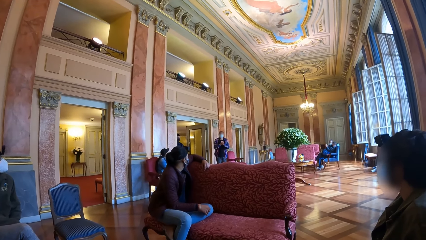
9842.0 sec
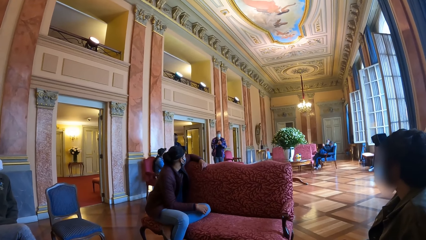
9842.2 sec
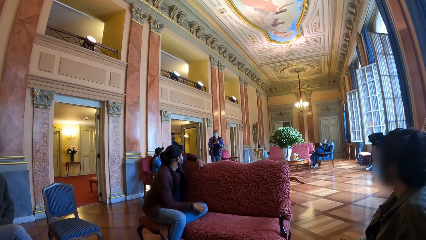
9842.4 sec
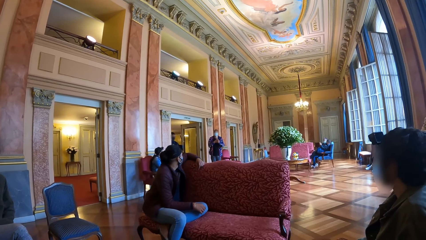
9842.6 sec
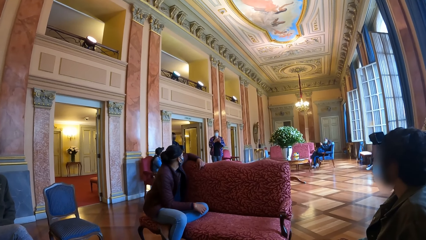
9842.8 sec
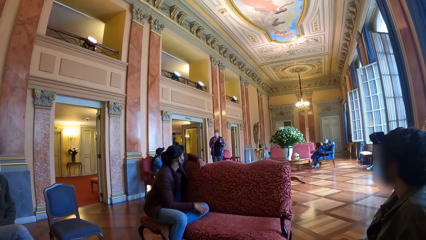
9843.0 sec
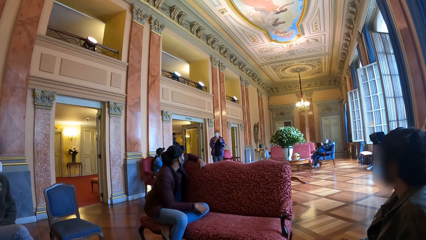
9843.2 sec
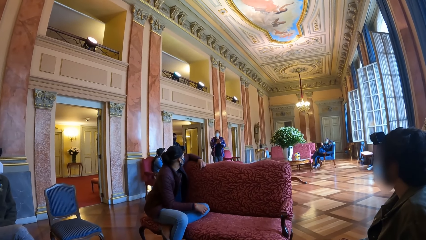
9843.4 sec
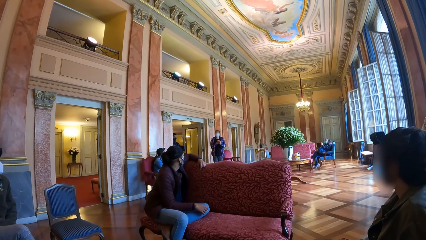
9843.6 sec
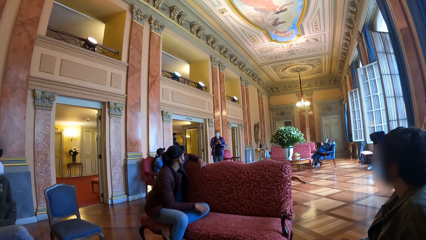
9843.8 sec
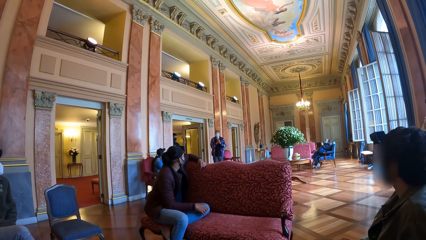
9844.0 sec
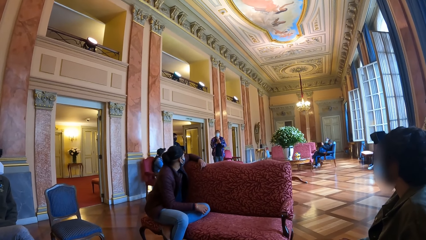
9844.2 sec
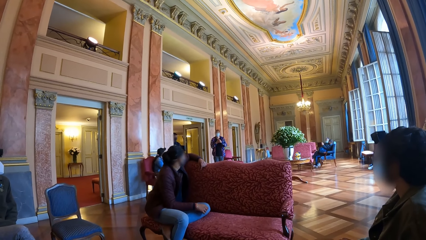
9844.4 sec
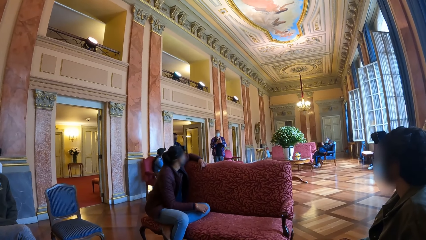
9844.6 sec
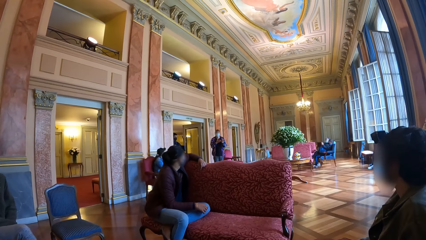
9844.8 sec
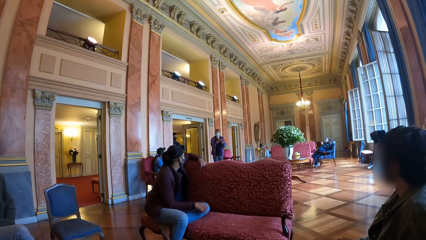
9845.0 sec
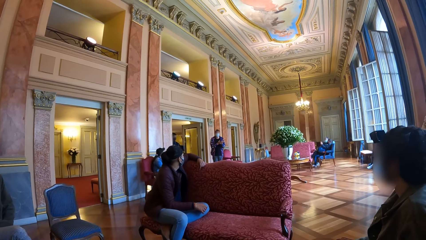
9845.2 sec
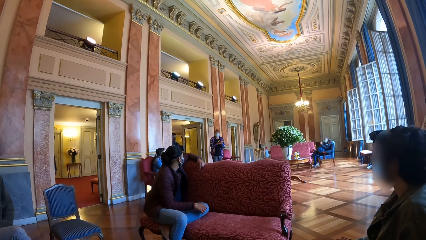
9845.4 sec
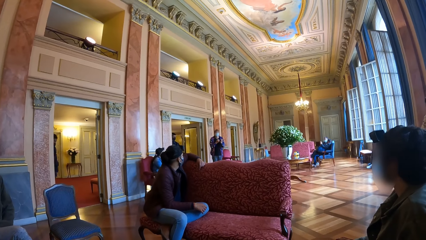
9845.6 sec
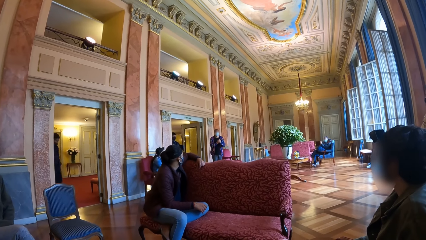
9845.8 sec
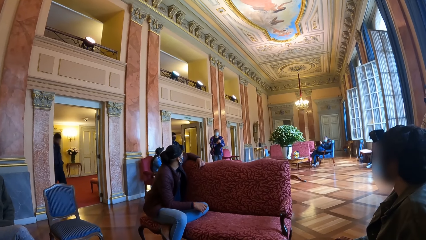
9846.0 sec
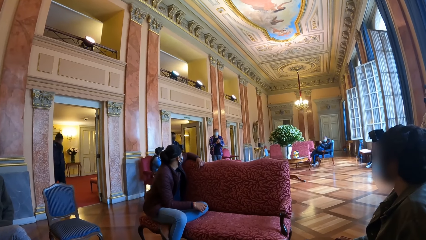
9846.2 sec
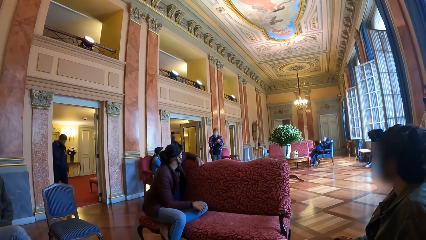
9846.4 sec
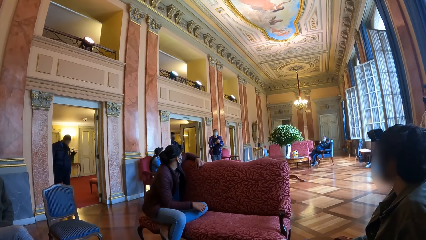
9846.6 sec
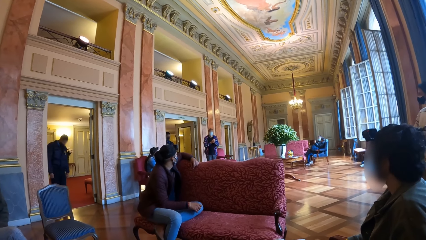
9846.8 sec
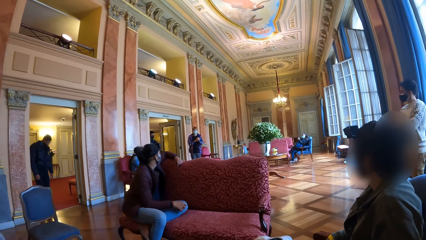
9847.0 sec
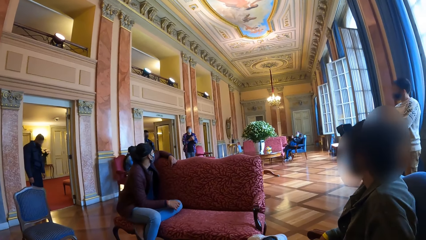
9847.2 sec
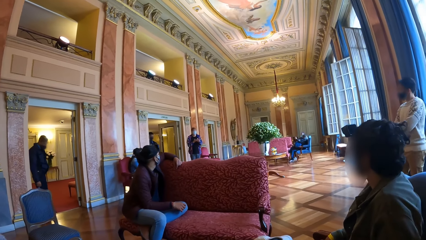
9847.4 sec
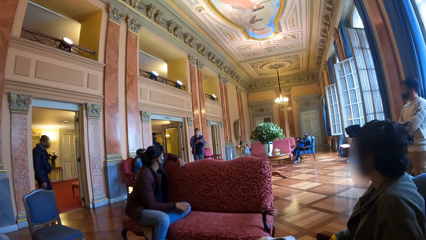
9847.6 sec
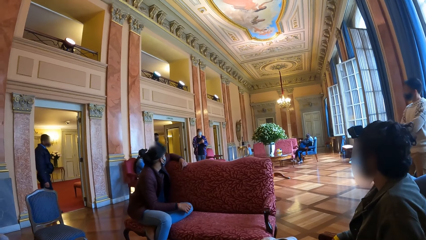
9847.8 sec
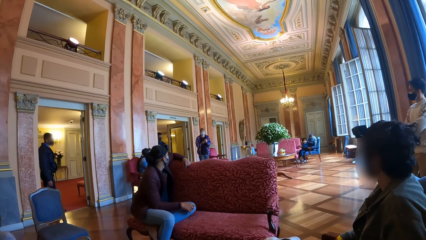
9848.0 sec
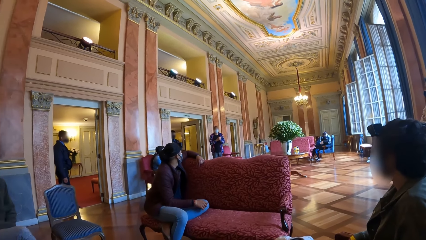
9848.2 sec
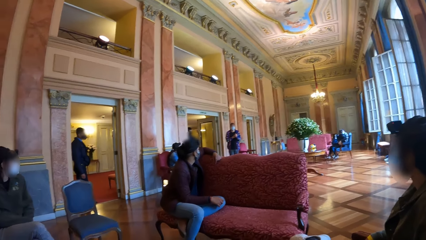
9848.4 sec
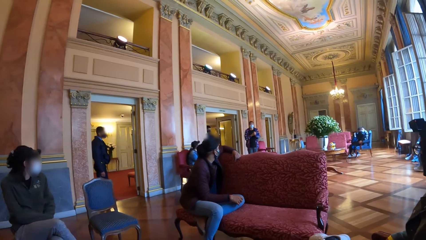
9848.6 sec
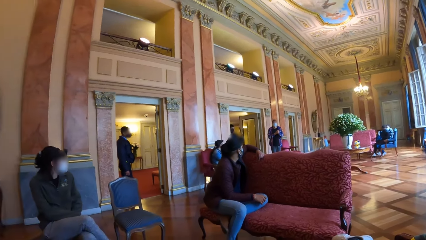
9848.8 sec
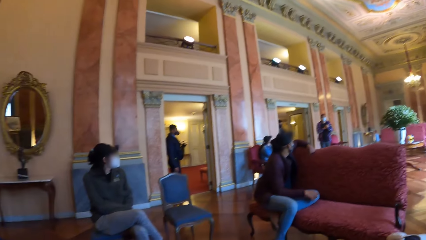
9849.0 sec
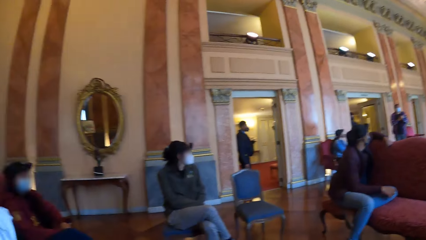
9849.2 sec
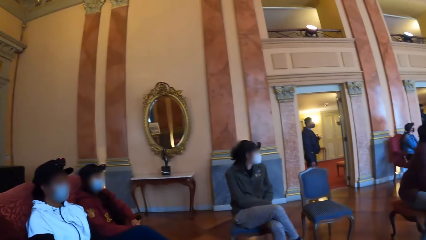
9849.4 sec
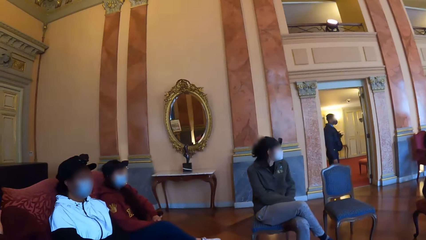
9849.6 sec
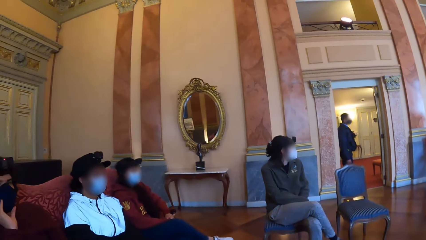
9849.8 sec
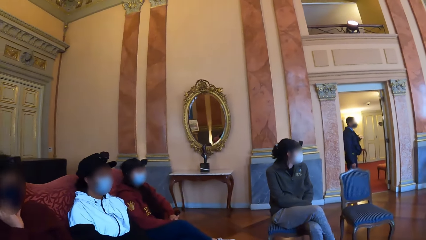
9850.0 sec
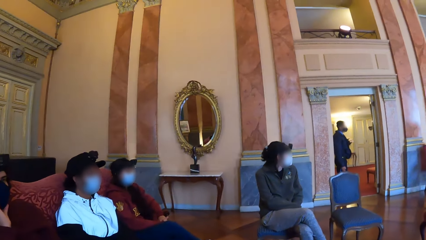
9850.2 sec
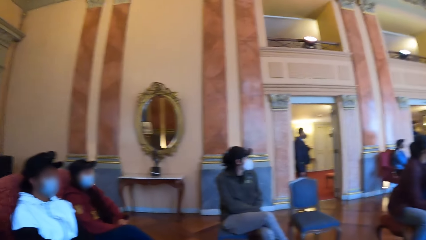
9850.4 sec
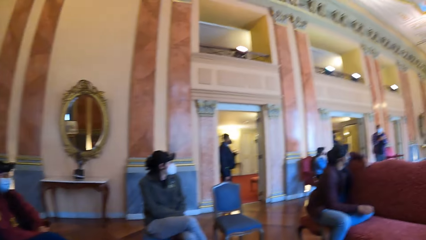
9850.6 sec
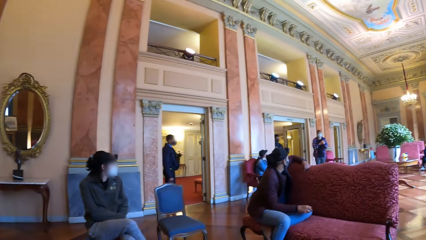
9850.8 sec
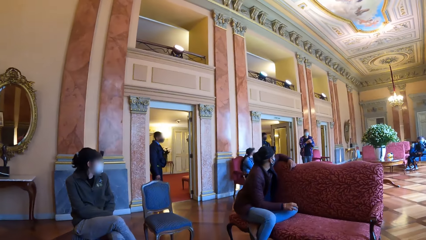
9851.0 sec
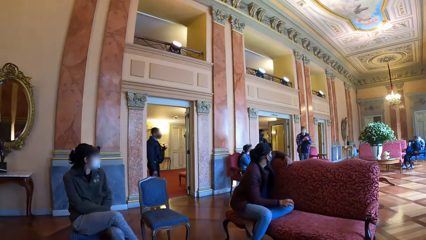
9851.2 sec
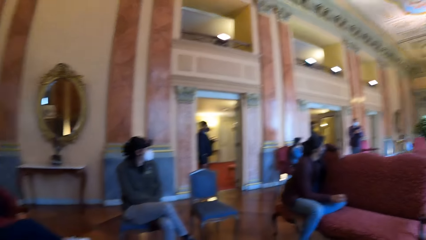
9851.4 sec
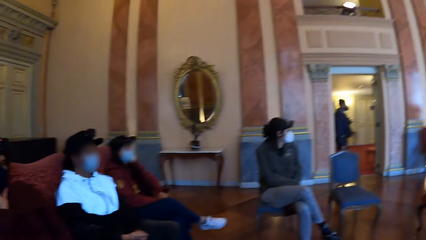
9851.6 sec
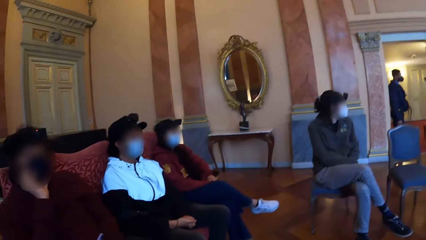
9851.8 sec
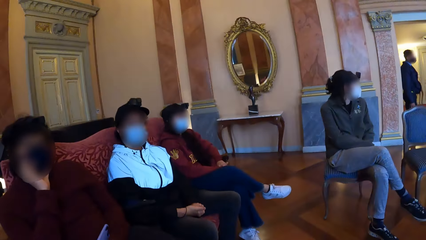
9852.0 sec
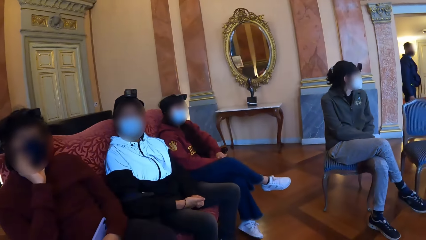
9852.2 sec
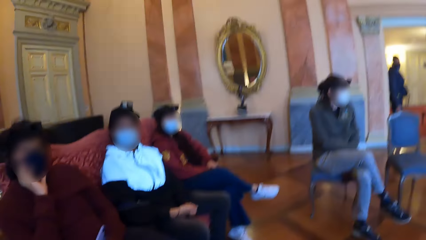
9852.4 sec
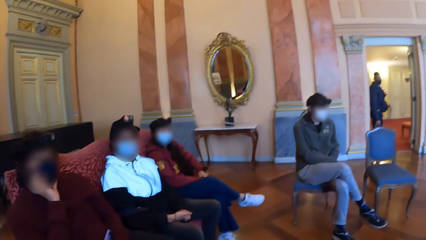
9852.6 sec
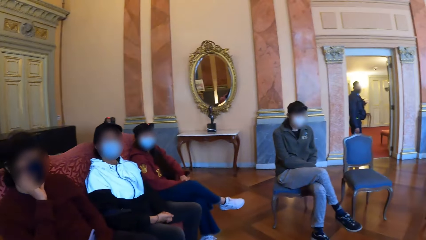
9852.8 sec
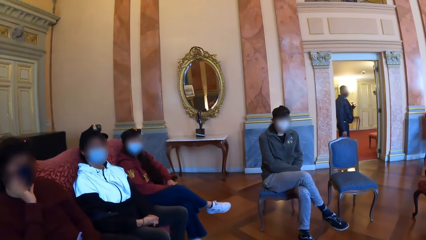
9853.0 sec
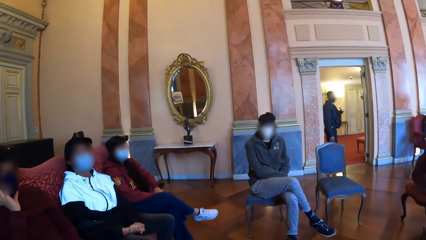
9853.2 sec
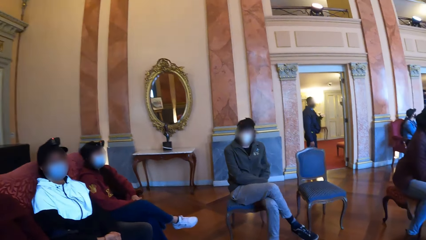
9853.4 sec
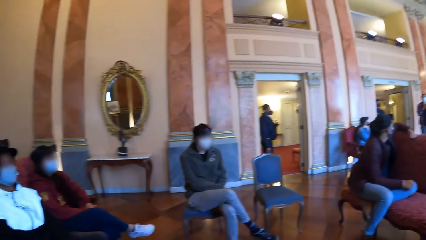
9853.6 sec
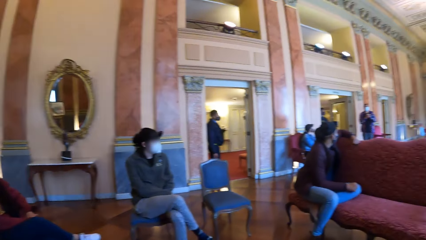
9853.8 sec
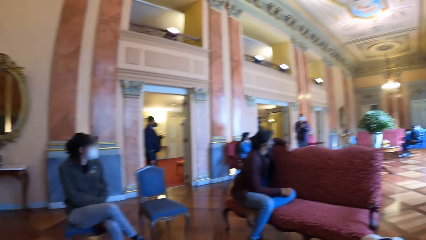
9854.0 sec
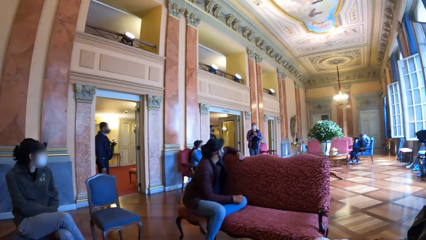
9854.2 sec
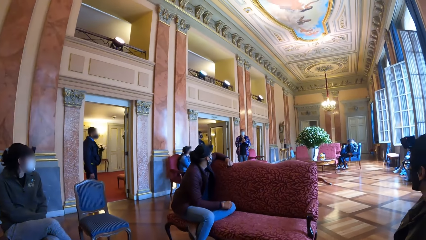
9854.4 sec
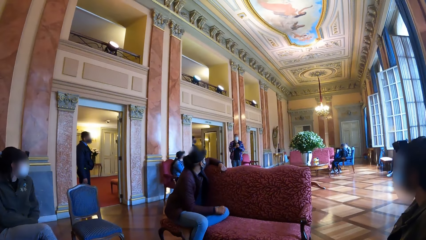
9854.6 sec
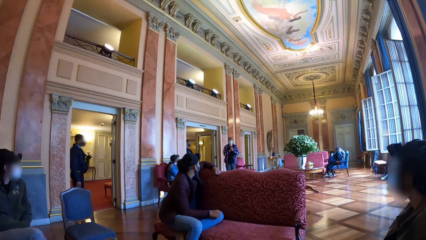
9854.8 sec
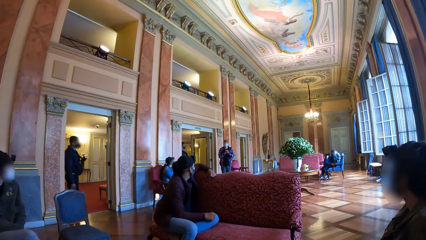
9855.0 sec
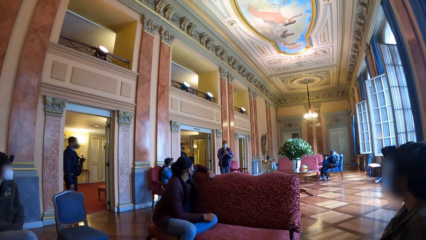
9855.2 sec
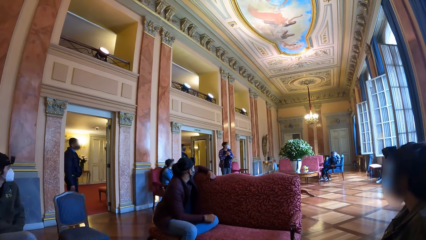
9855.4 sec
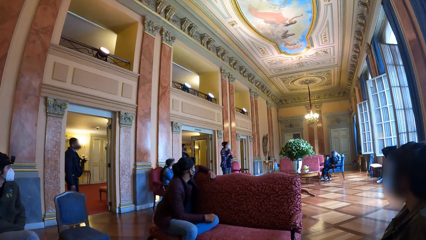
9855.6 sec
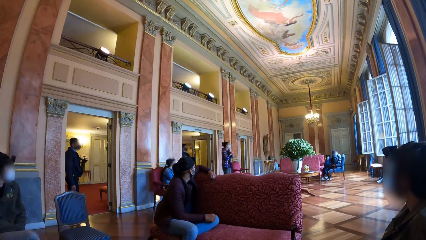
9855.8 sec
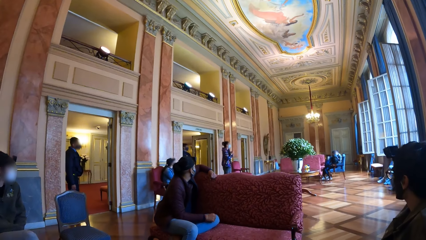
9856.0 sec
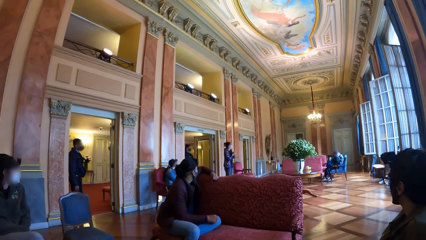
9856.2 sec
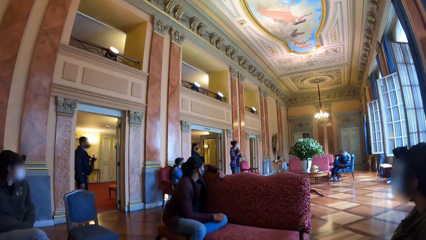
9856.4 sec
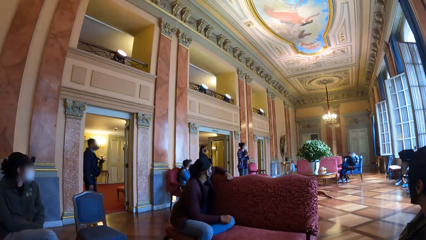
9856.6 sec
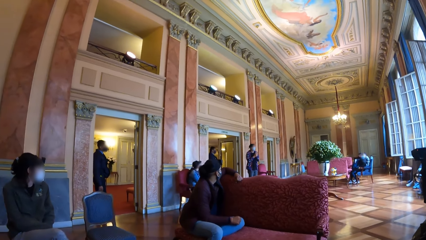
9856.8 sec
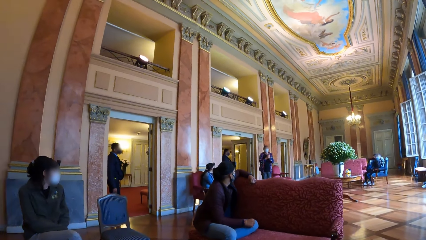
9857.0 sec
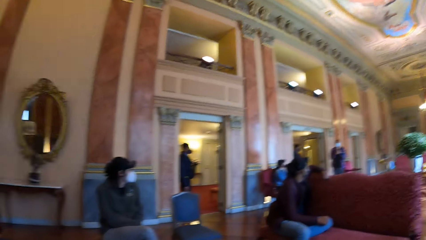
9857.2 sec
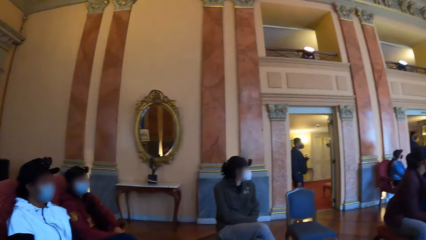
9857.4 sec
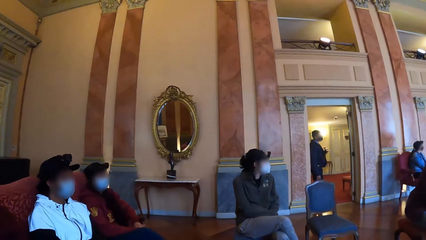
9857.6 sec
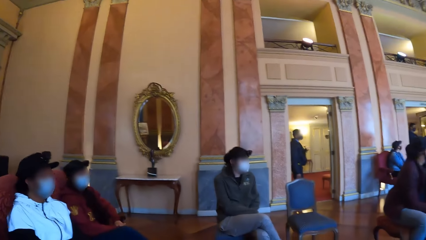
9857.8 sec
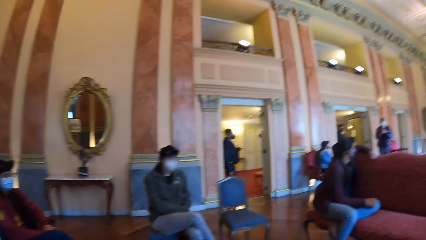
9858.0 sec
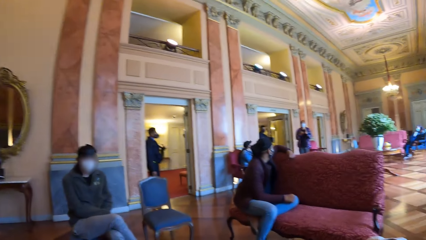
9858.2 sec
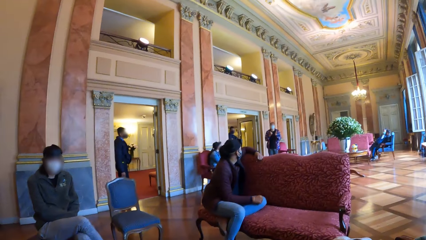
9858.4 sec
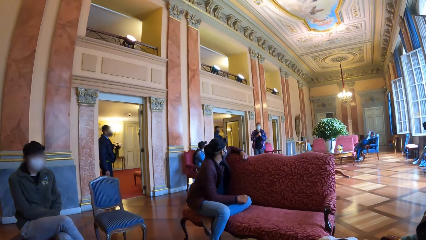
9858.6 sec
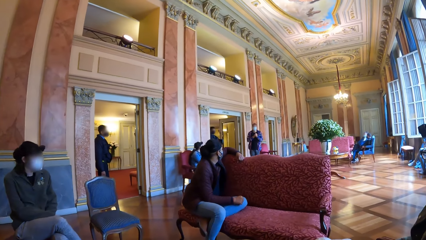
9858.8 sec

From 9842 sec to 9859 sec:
The man holds his hands together. The camera wearer interacts with a woman, another woman and another woman.
